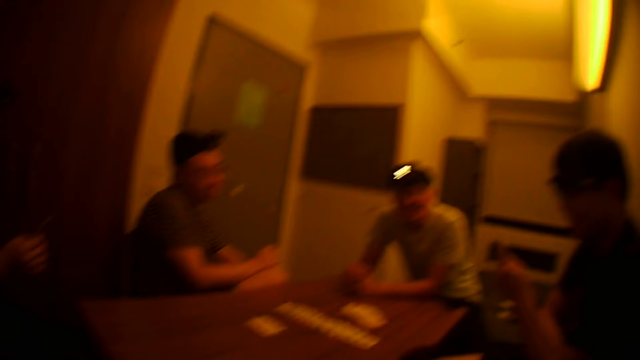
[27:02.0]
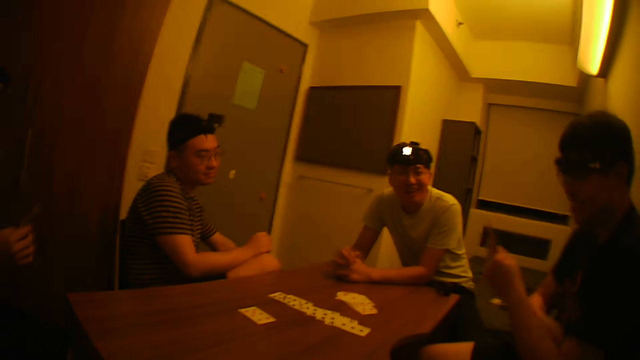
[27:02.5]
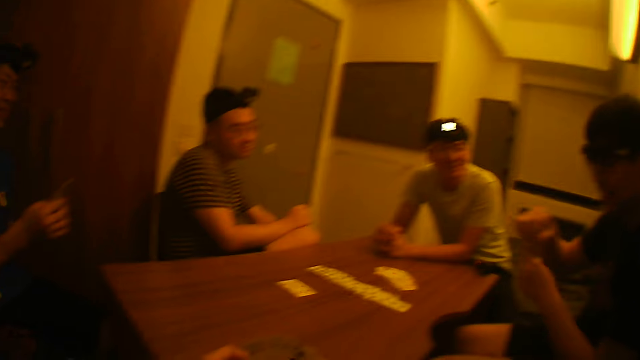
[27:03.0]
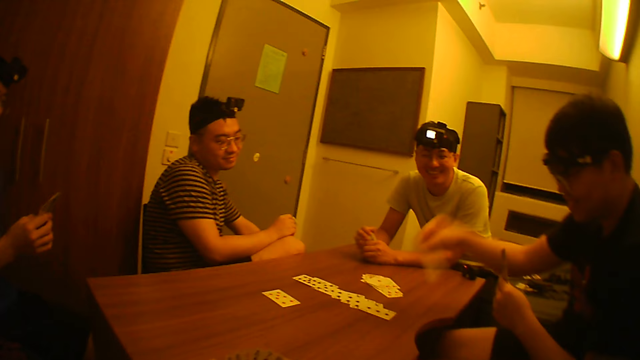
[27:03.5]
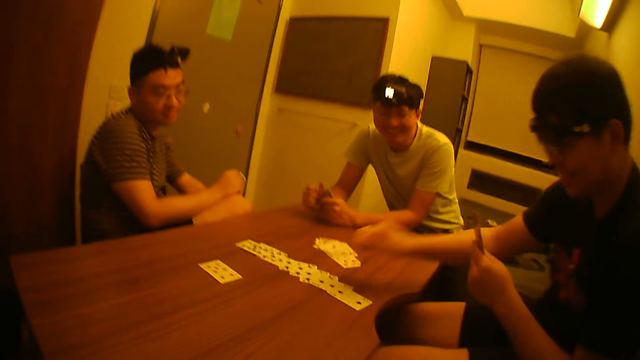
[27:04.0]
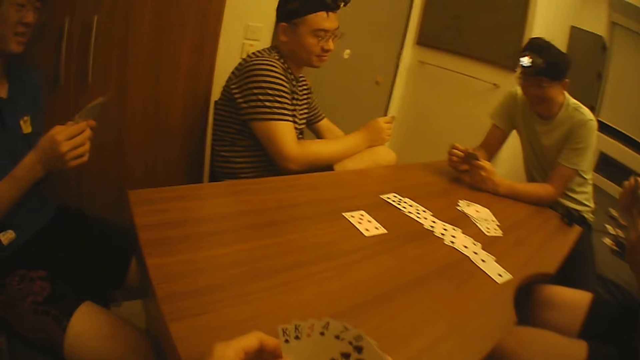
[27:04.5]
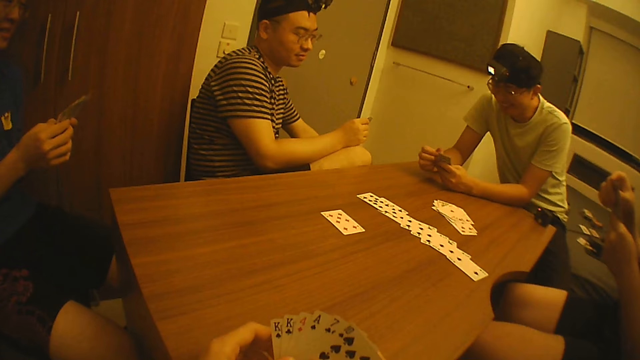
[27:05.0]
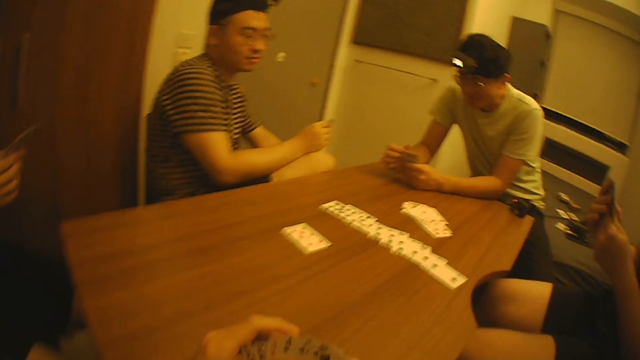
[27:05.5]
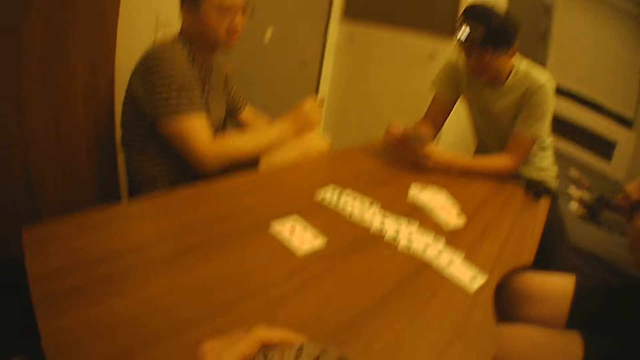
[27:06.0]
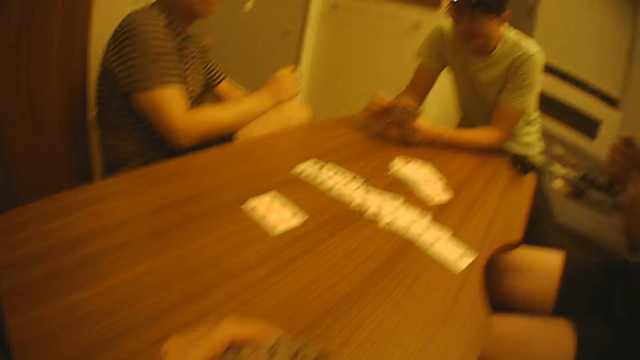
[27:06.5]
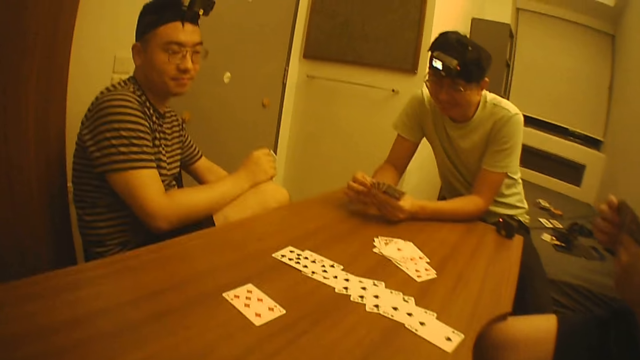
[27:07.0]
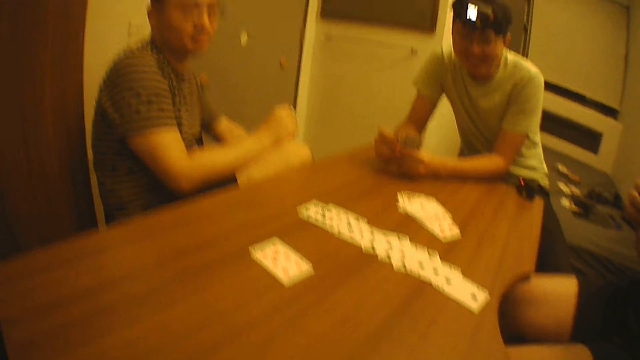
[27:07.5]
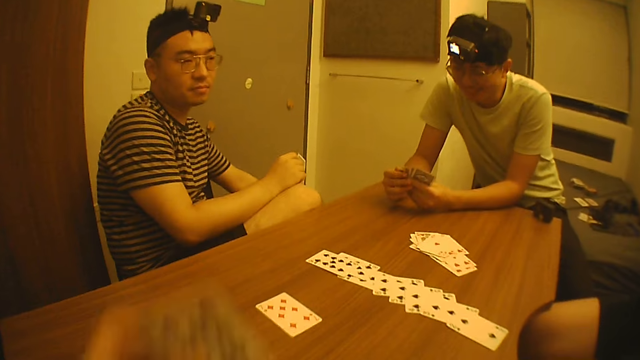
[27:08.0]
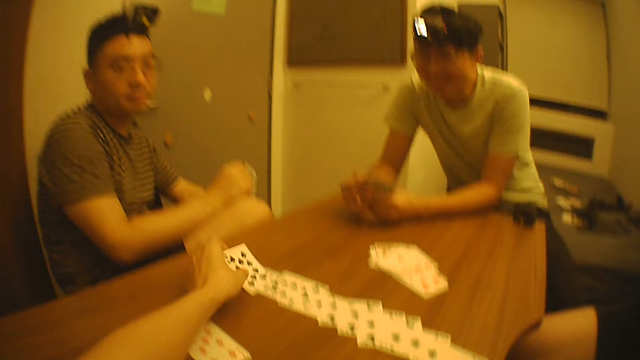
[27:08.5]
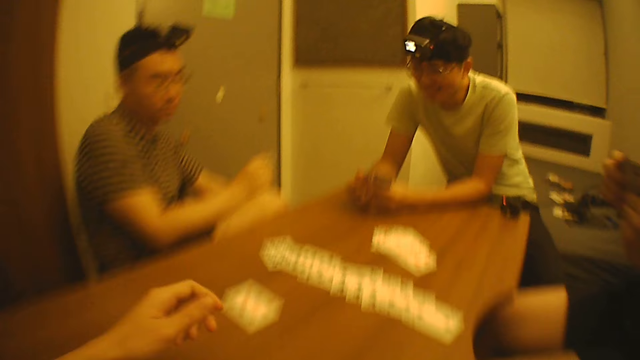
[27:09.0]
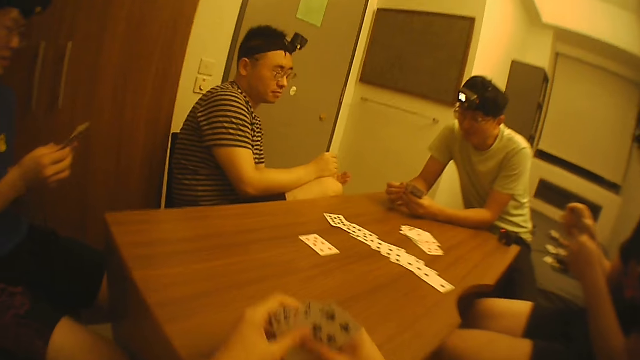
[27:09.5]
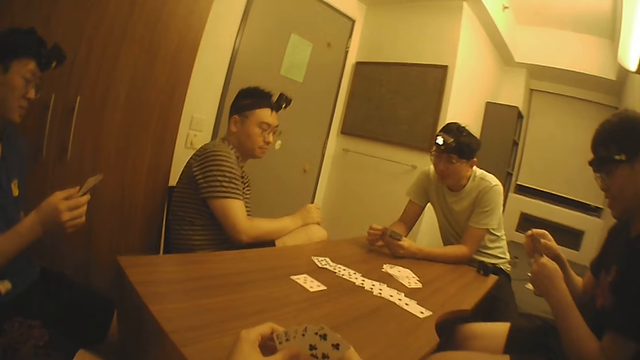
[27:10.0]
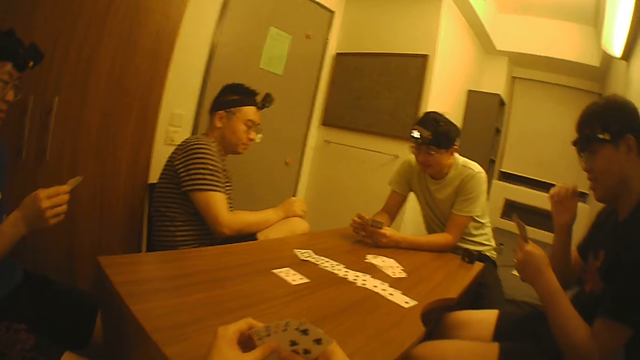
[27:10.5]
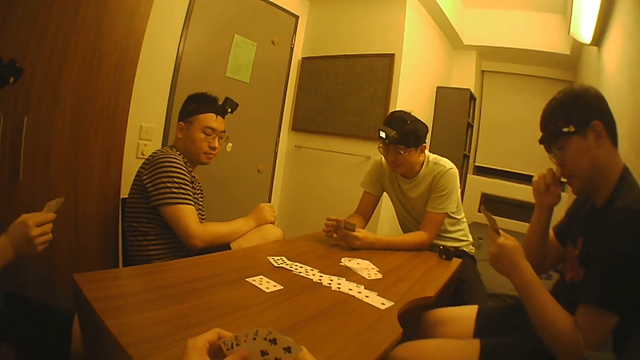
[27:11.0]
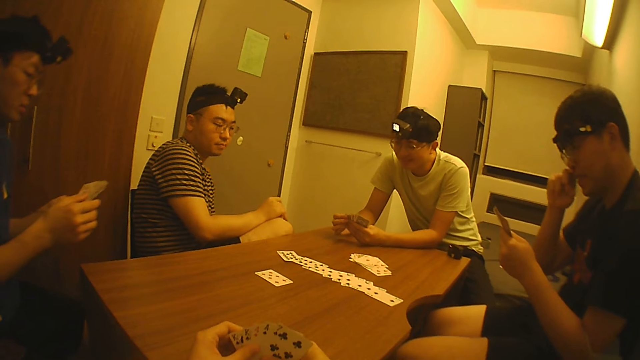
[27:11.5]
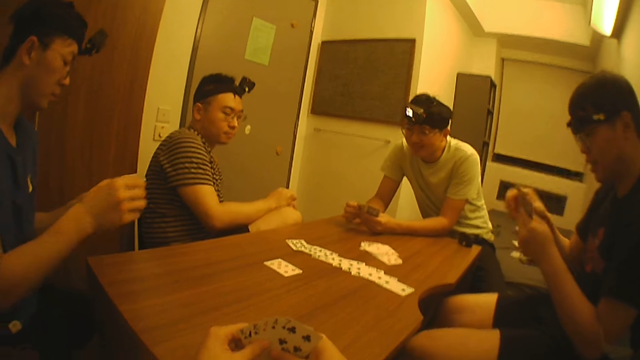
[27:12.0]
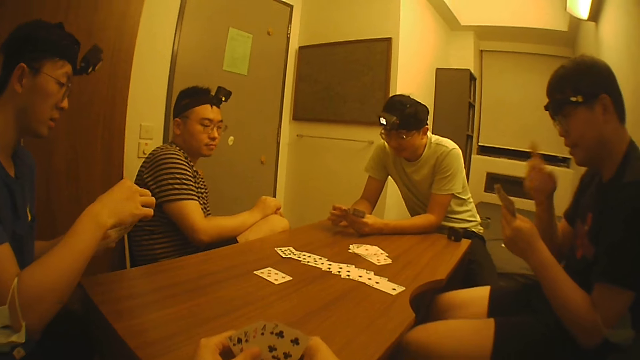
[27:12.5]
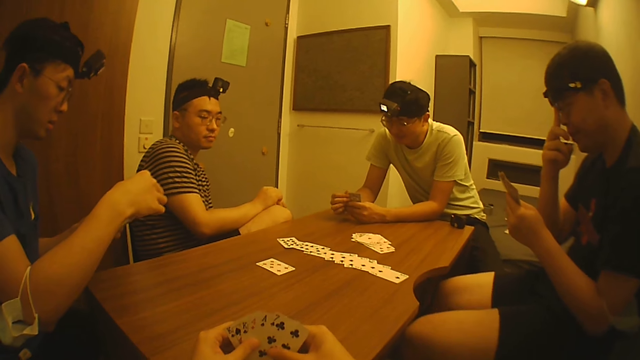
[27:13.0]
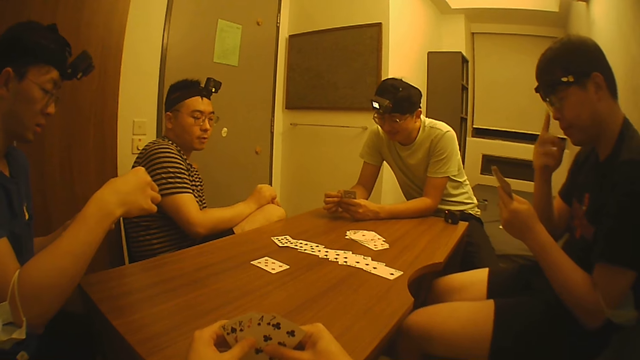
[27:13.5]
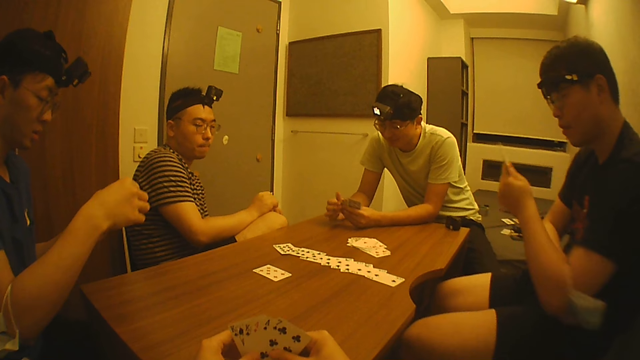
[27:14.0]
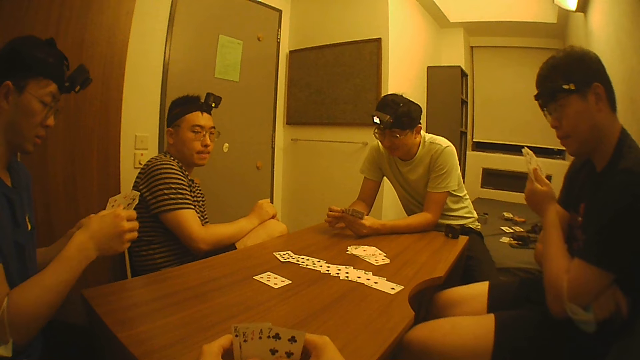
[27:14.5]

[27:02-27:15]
A man picks a card from his left hand with his right hand. The man places the card on the table with his right hand. The man adjusts the cards in his left hand with his right hand. The camera wearer places a card on the table with his left hand. He adjusts the cards in his right hand with both hands. The man touches the cards in his left hand with his right hand. The man adjusts the pair of glasses on his face with his right hand.

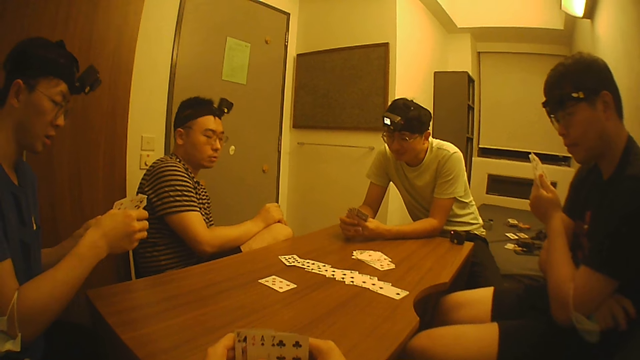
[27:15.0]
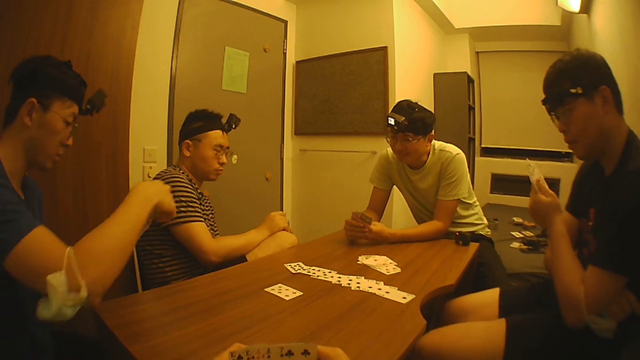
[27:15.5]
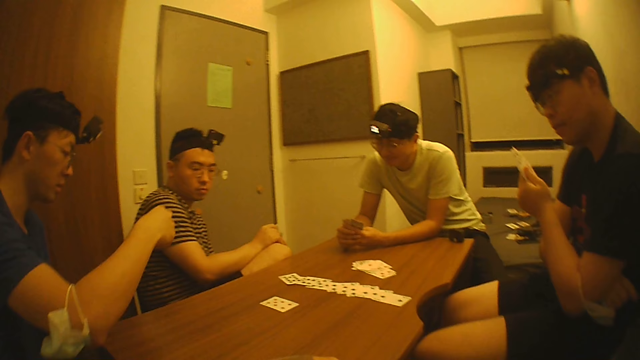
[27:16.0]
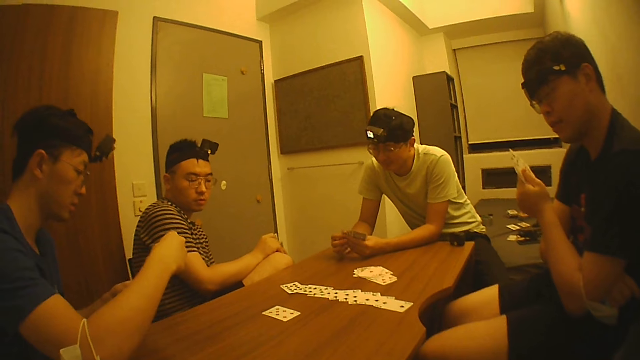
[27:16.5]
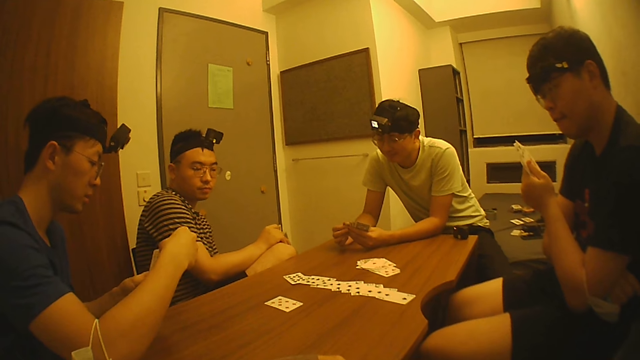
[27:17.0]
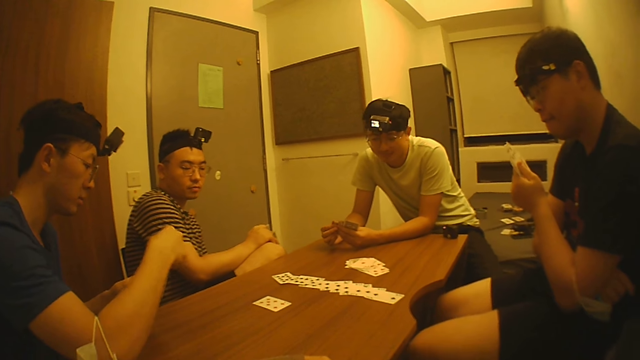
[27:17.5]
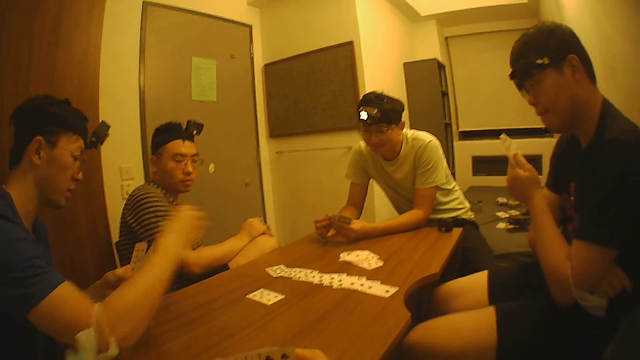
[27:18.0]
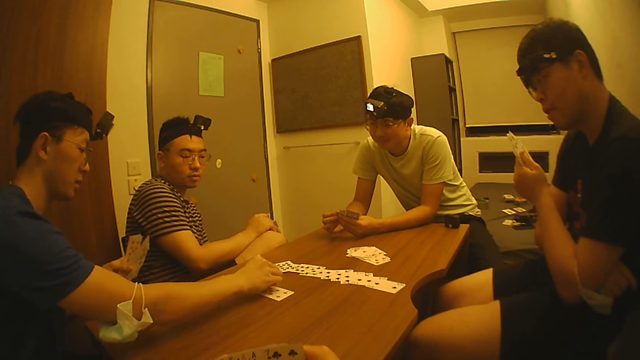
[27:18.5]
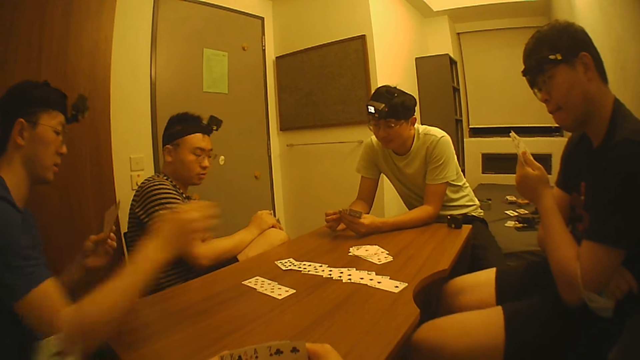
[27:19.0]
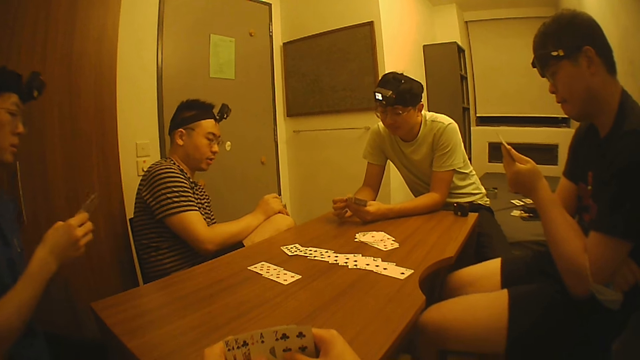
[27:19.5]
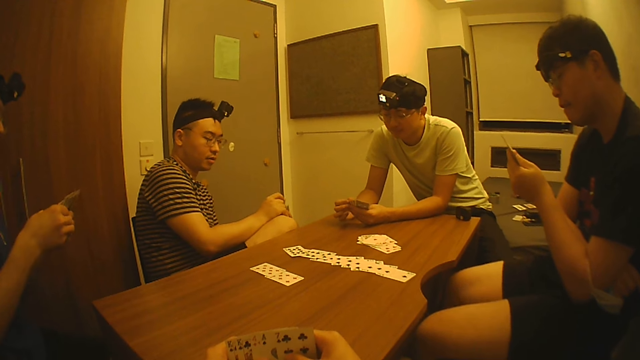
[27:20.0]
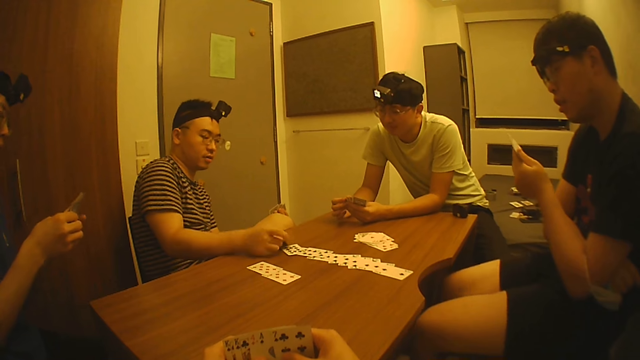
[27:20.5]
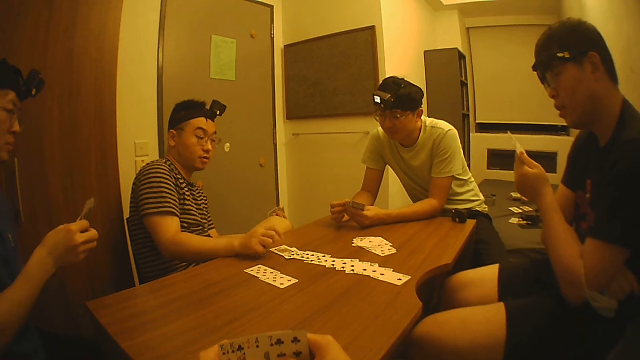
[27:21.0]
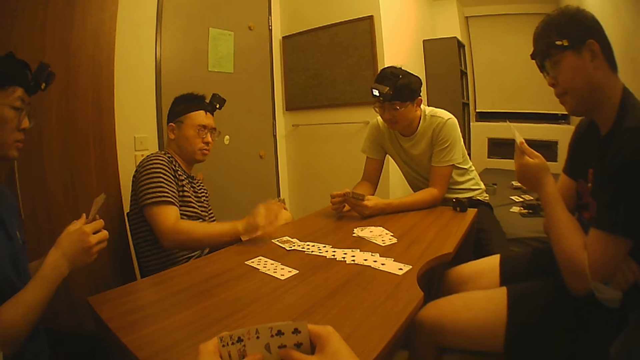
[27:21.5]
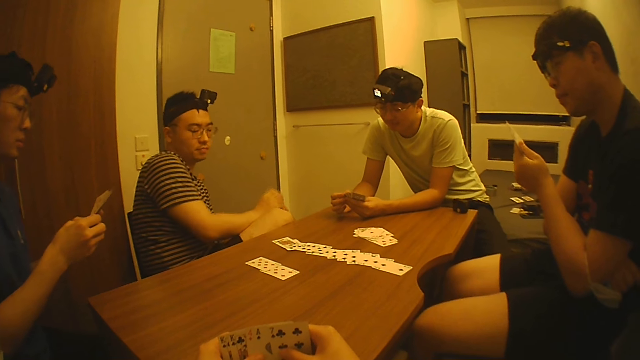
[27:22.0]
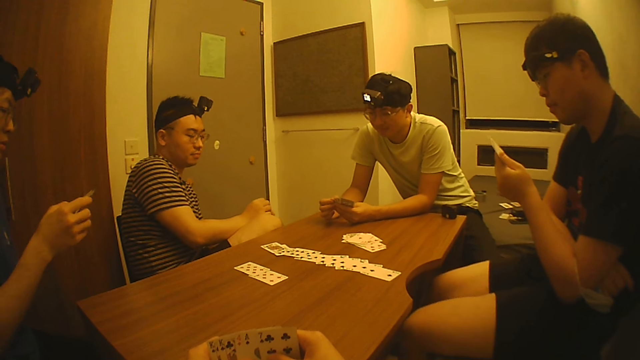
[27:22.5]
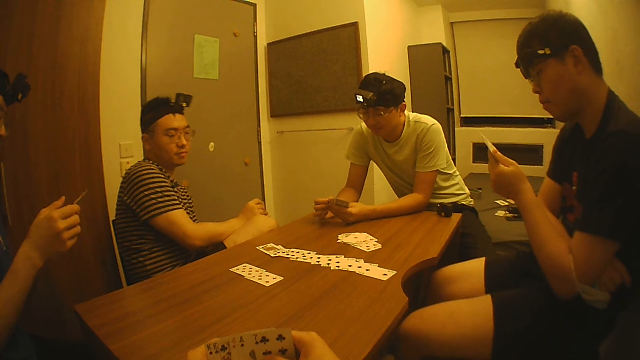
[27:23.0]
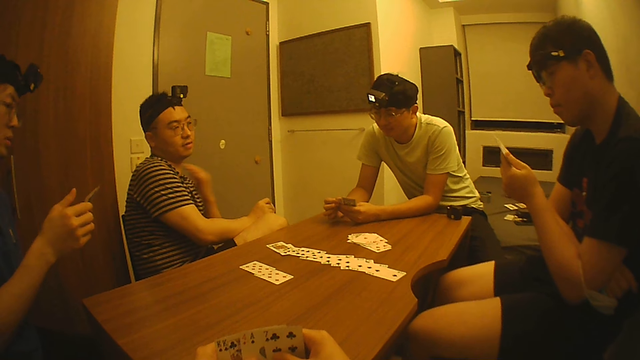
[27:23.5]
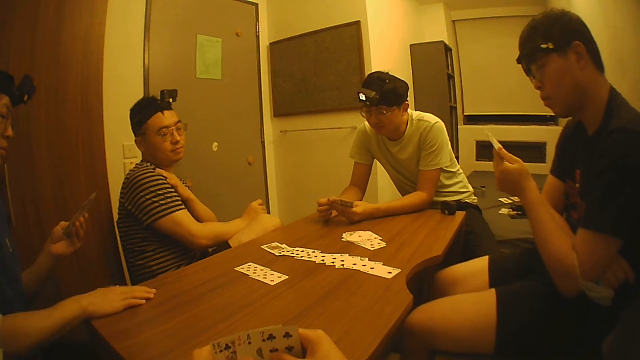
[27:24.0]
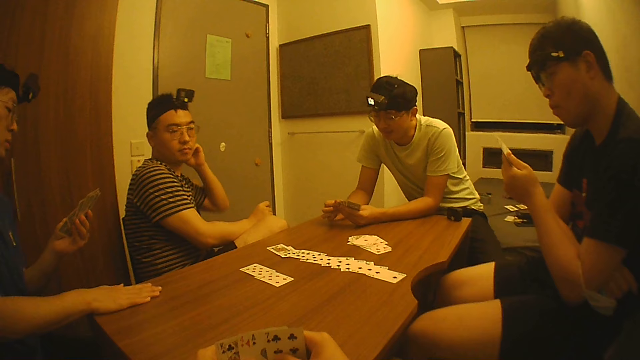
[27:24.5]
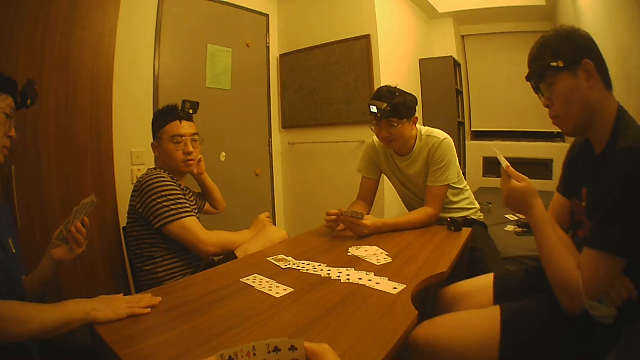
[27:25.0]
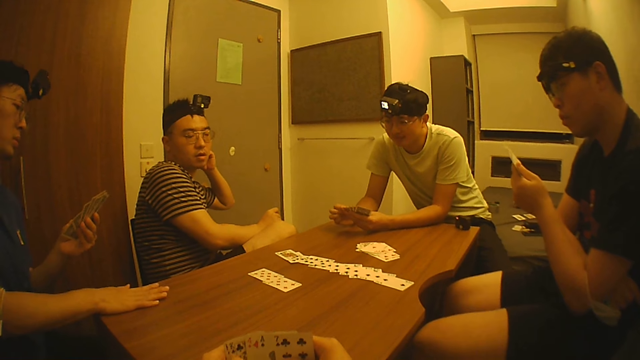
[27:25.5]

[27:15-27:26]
The camera wearer selects the cards. A man looks at the cards. The man puts a card on the table. Another man puts a card on the table with his right hand. The other man touches his body with his left hand. The first man puts his right hand on the table with his right hand.
